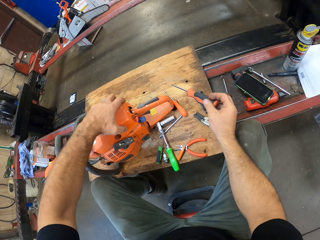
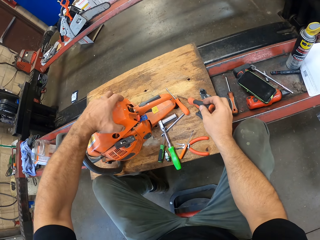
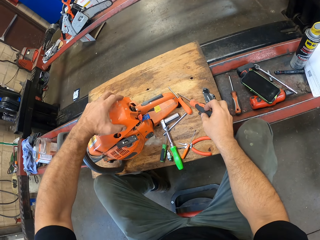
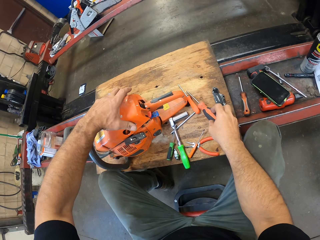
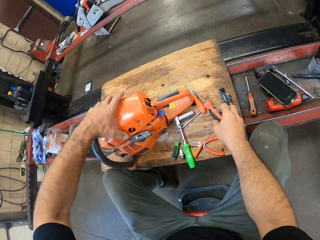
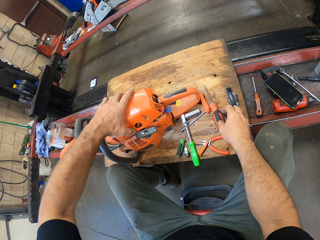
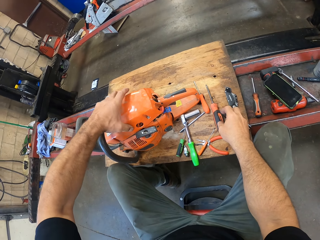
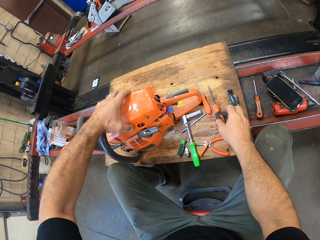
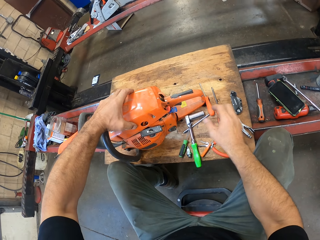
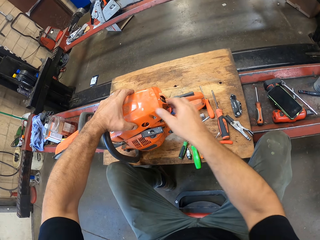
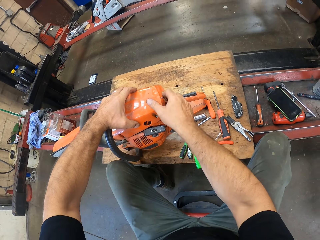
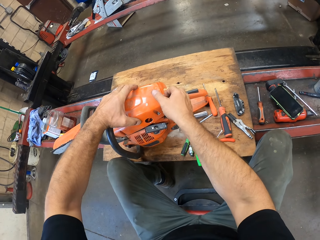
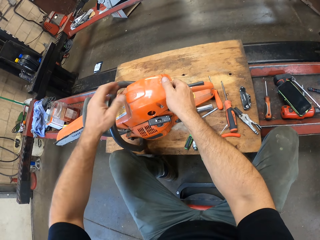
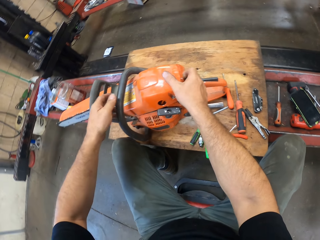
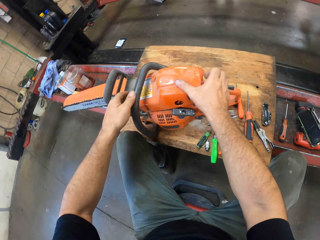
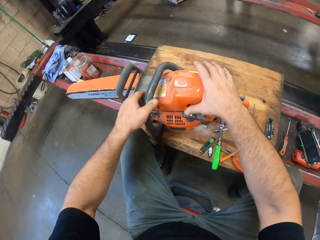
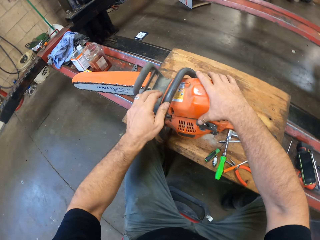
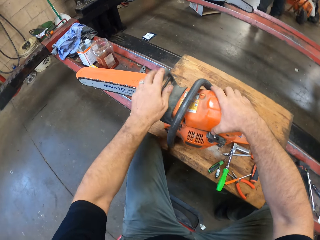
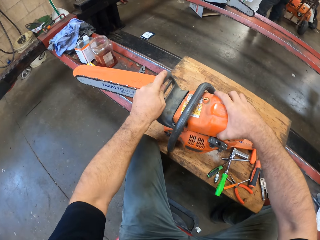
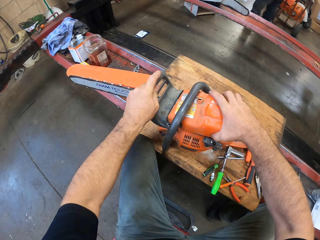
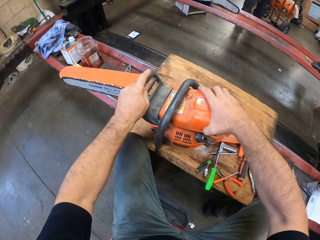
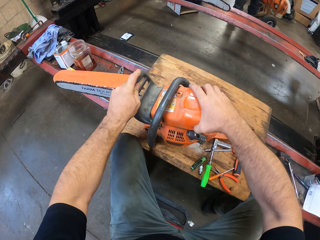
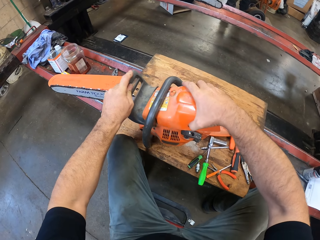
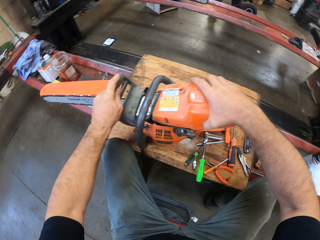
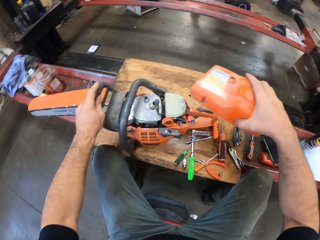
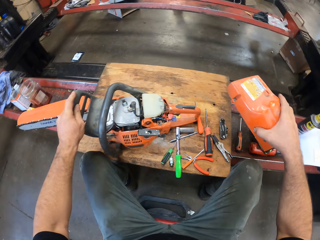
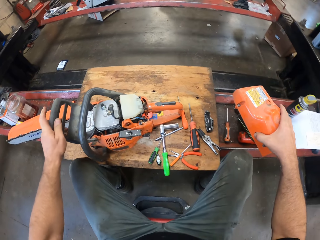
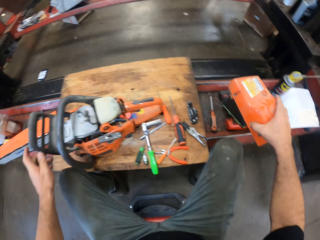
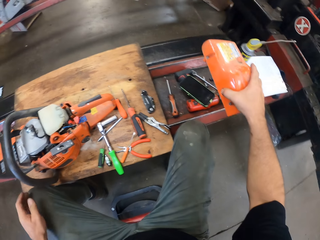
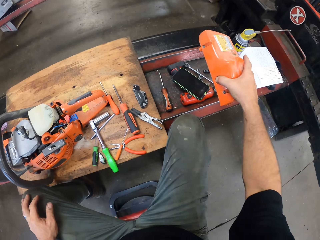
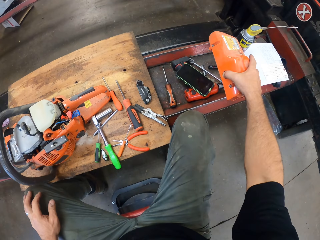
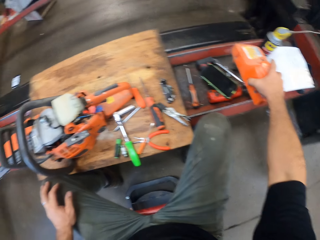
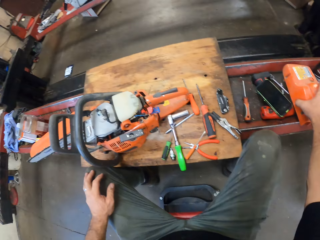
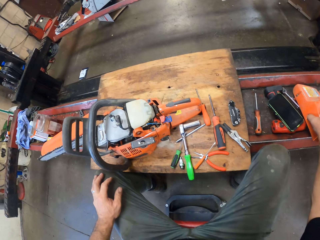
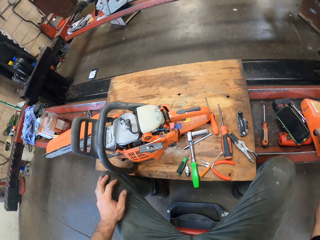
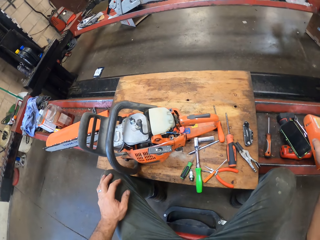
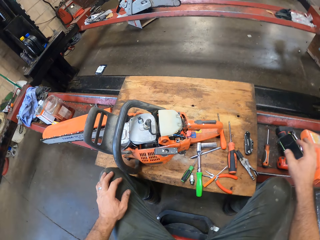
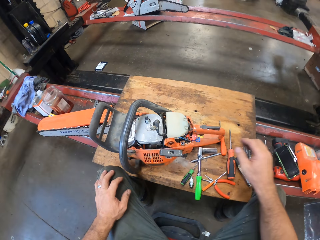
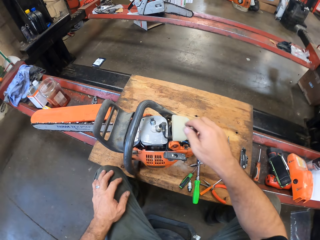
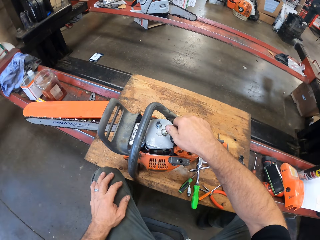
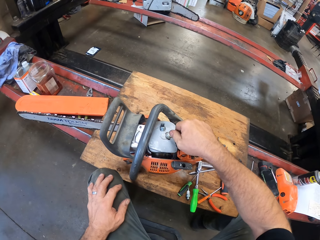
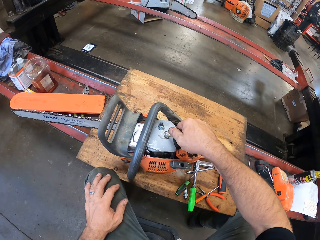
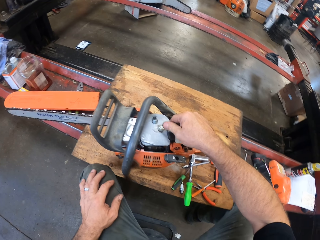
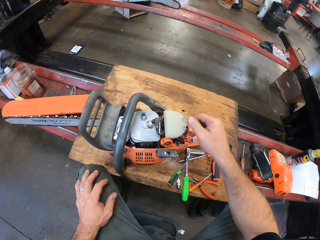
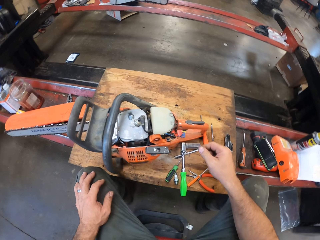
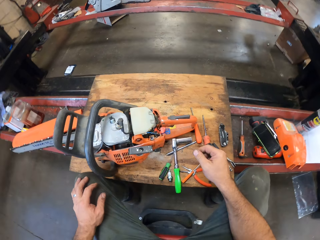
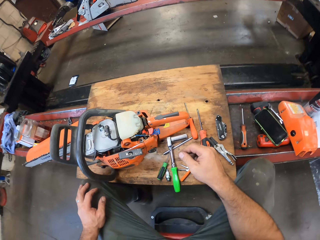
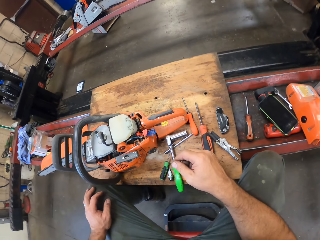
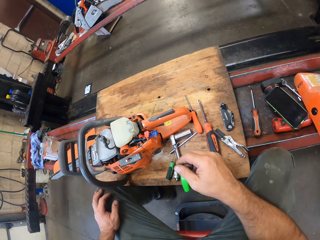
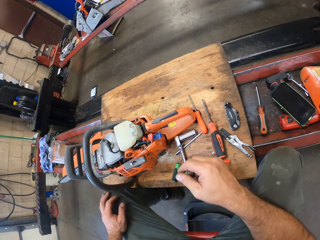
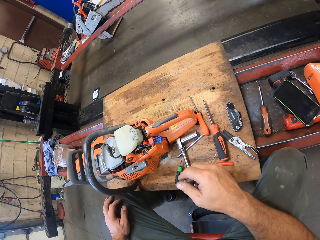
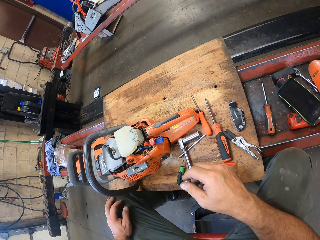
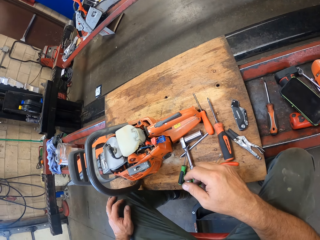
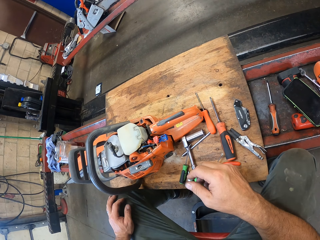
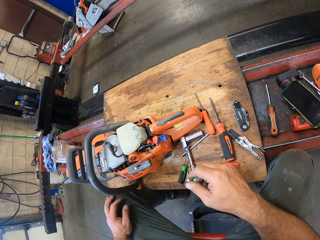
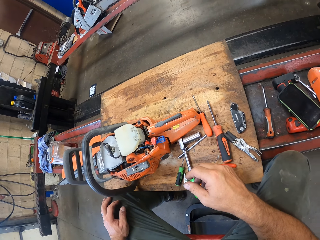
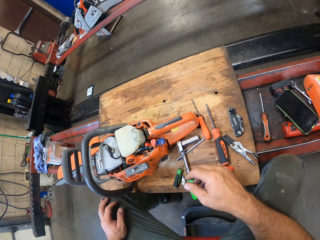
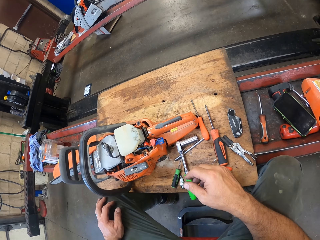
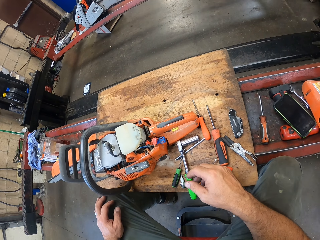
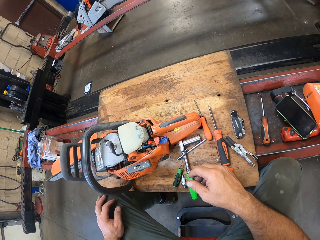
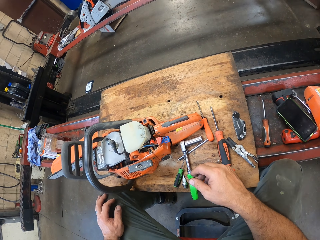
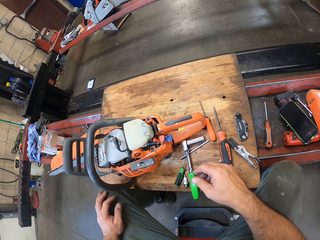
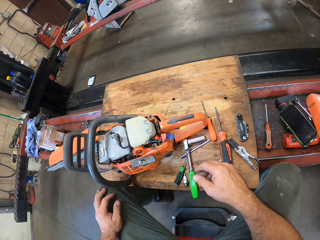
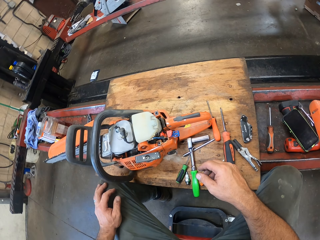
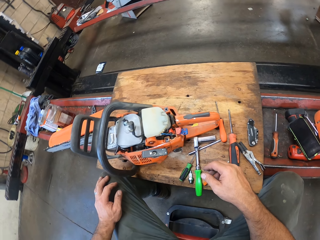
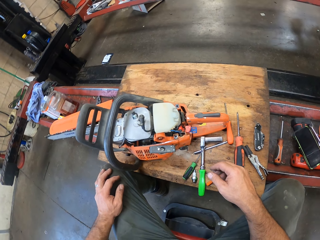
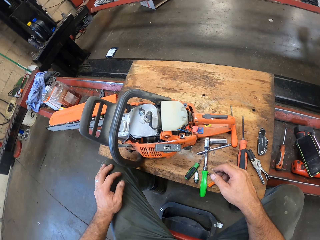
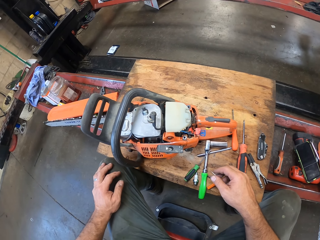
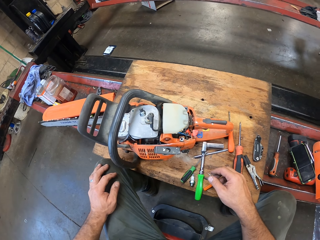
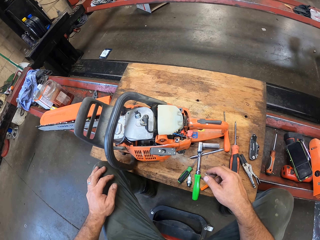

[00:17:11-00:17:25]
The camera wearer holds the power saw machine. He puts the screwdriver on the wood board. He removes the top cover from the chain saw machine. He places the top cover on the hydraulic lift. He moves the camera around. He checks the plug on the chain saw machine with his right hand. He holds a choke. He moves the camera around.

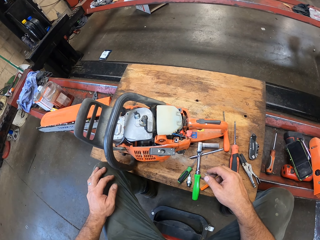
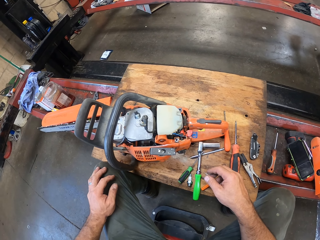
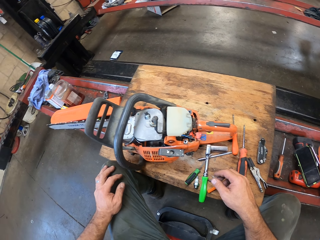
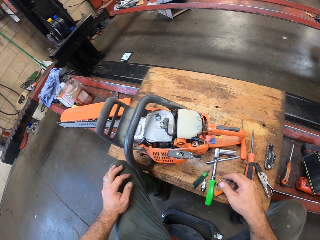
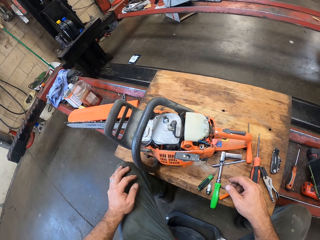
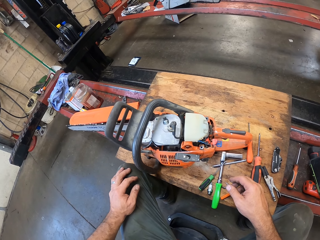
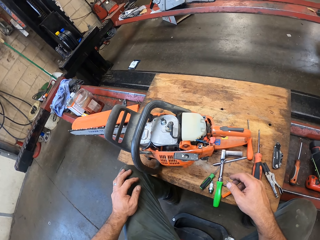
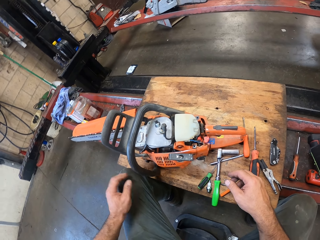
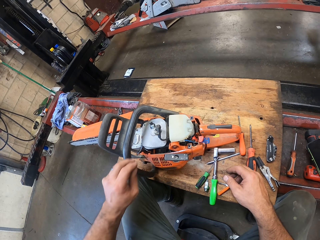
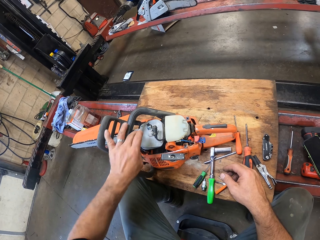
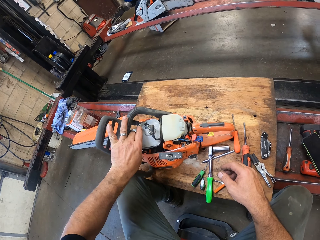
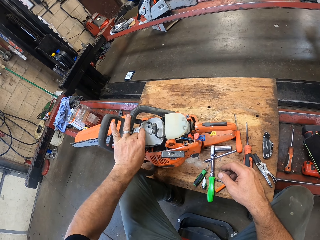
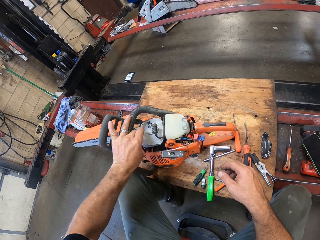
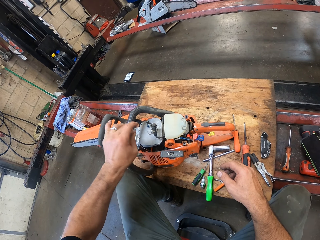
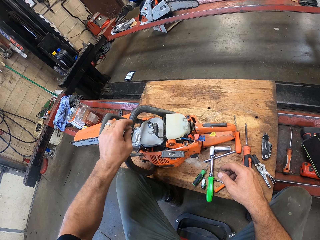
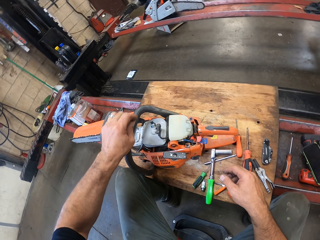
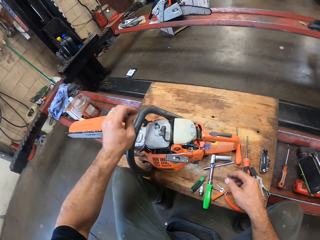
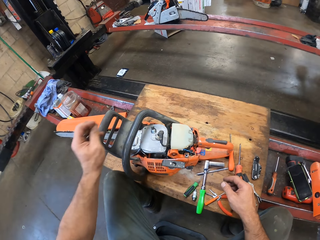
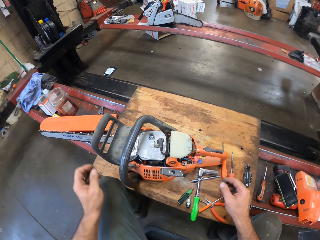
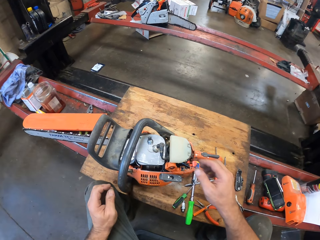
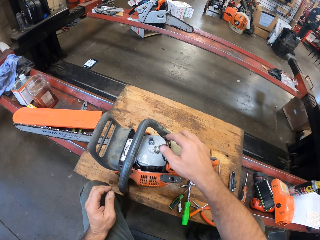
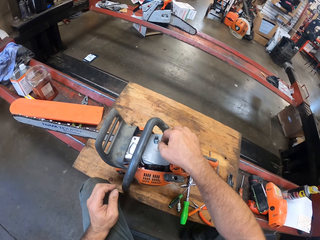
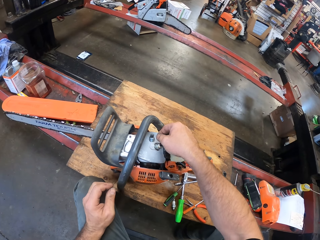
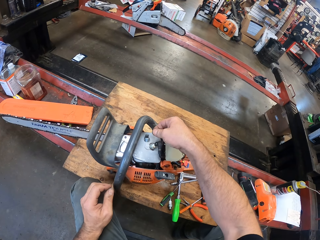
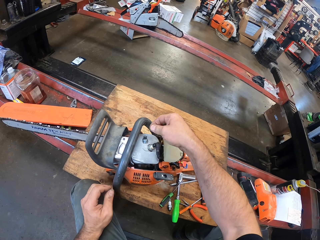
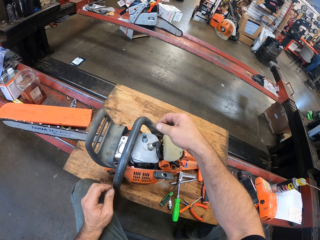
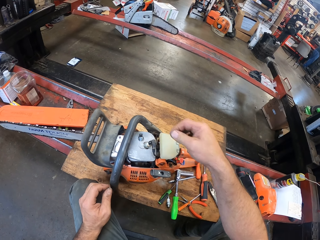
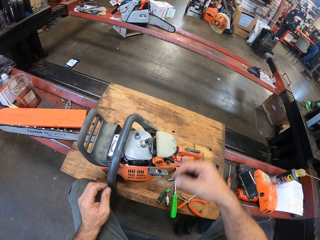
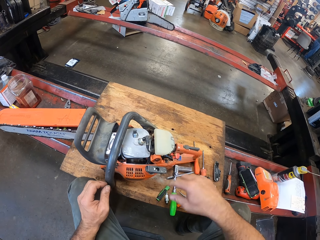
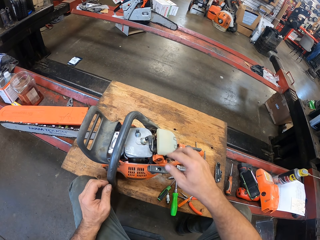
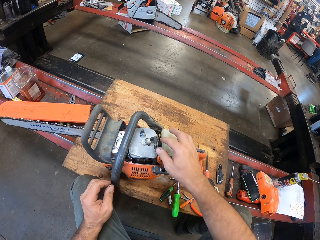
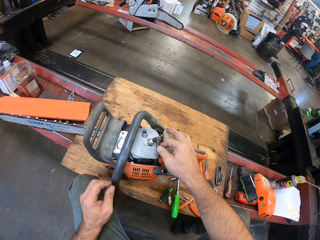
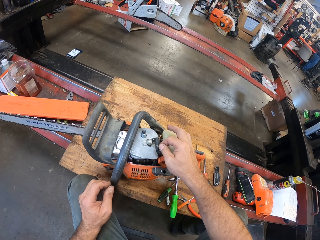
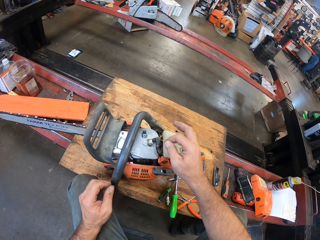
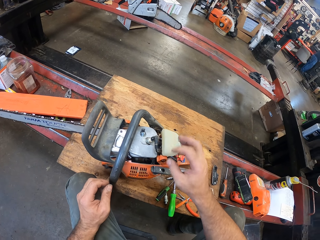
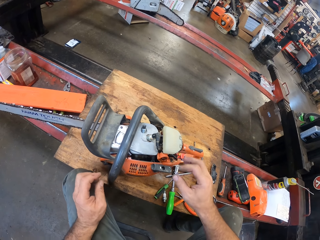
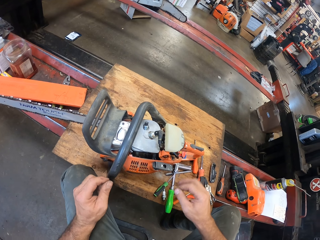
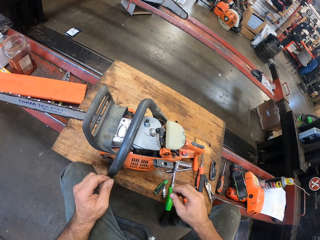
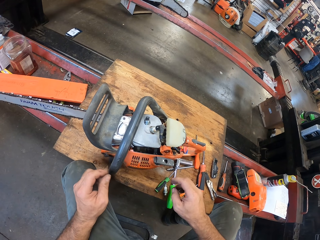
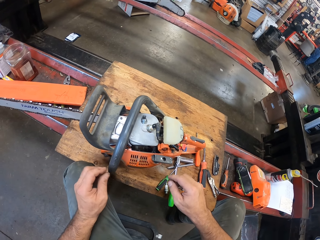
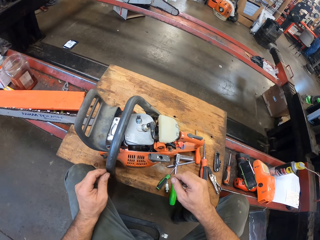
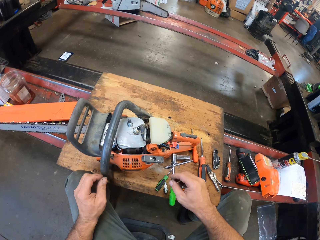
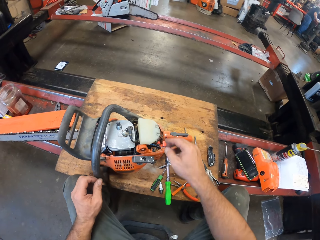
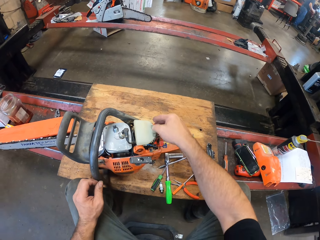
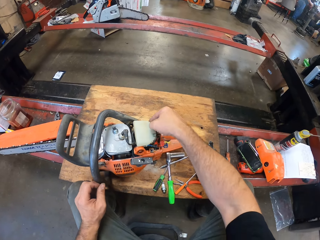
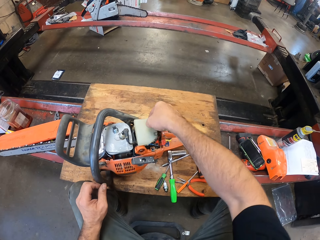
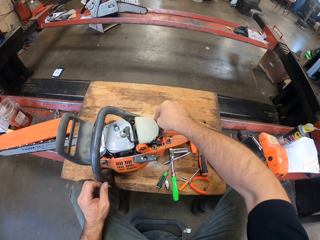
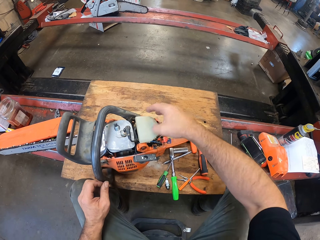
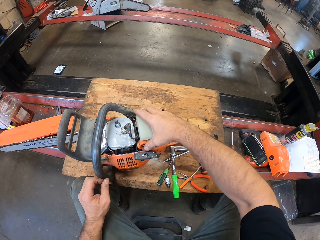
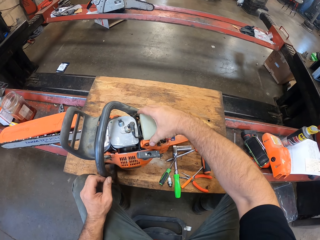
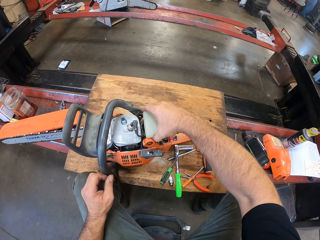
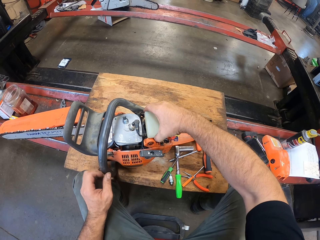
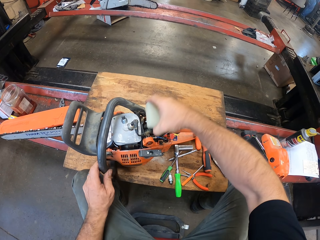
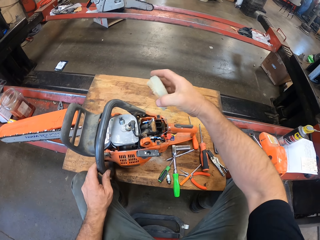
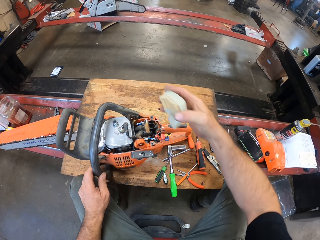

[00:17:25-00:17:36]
The camera wearer removes something on the power saw machine. He picks strands from the chain saw machine. He removes the cover lid on the chain saw engine with his right hand.
